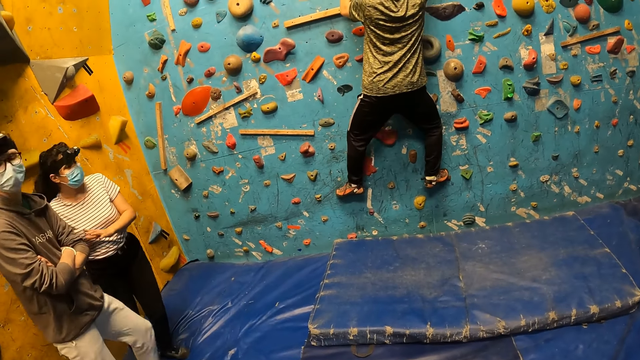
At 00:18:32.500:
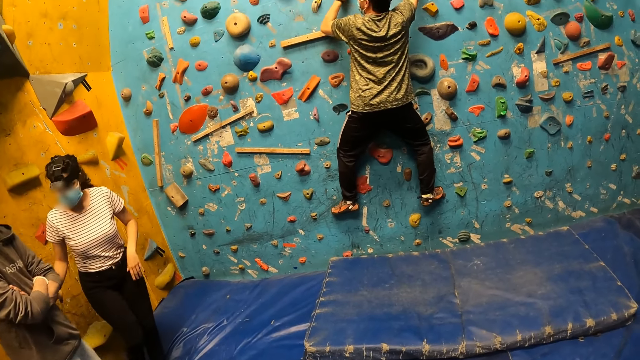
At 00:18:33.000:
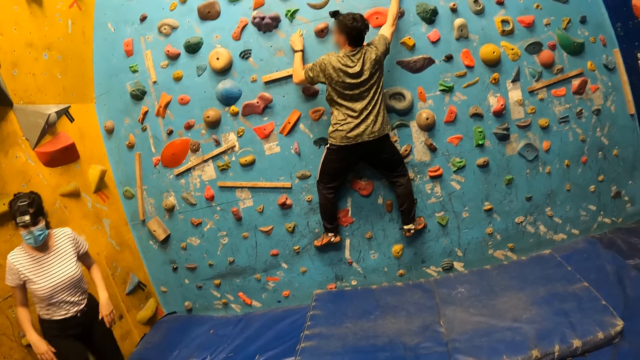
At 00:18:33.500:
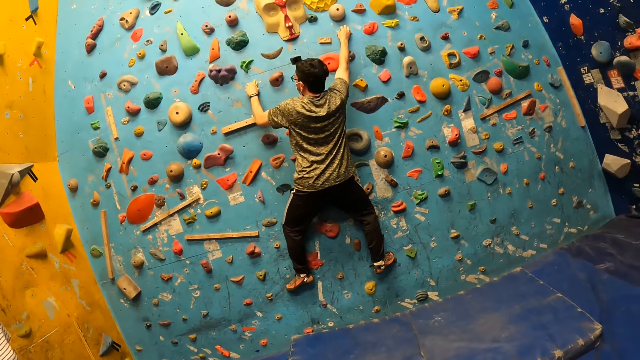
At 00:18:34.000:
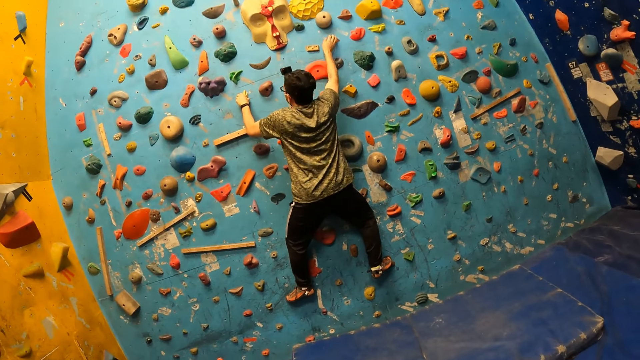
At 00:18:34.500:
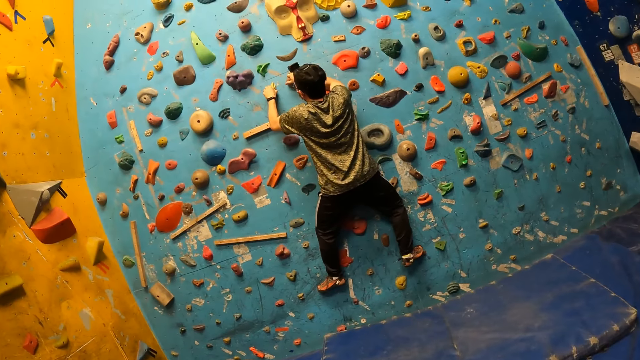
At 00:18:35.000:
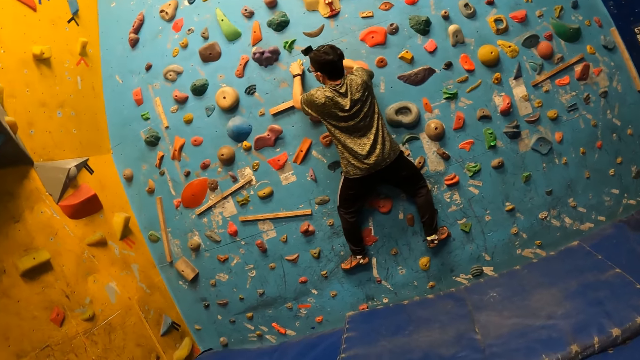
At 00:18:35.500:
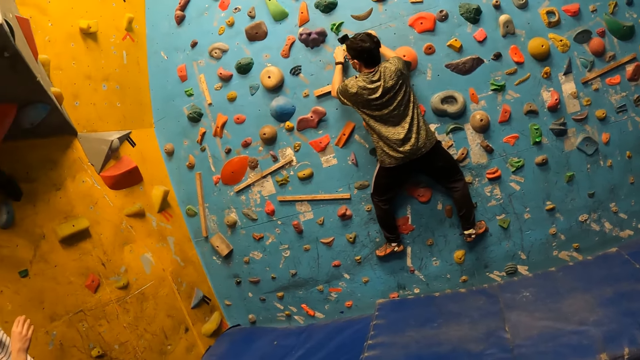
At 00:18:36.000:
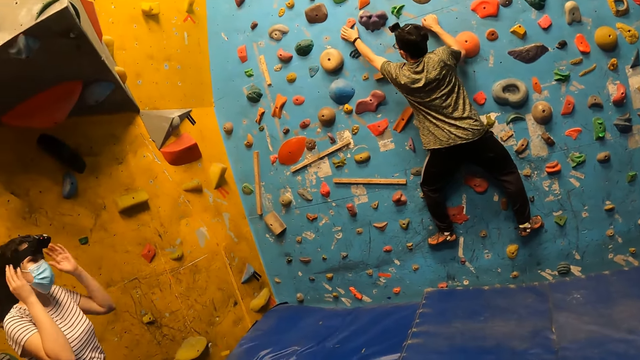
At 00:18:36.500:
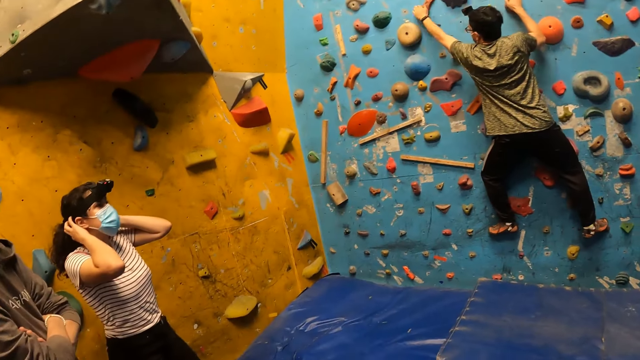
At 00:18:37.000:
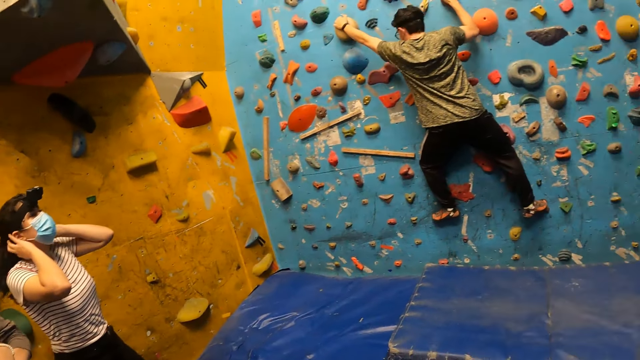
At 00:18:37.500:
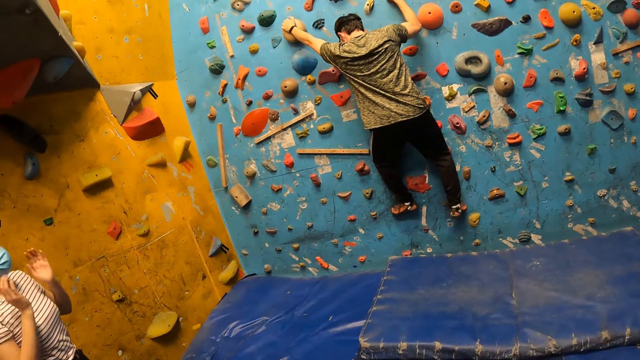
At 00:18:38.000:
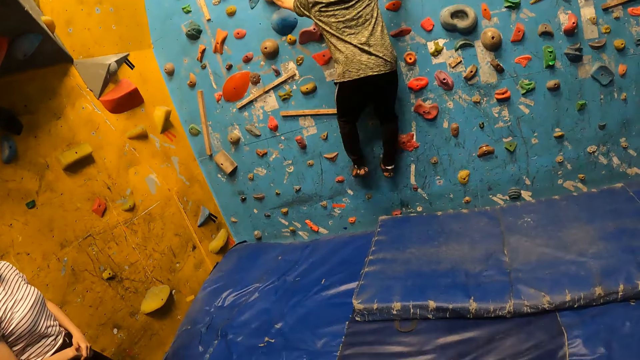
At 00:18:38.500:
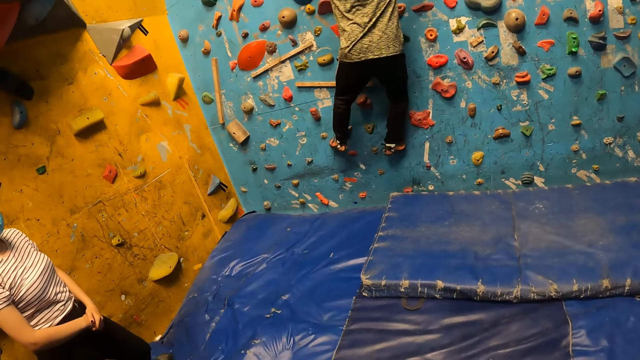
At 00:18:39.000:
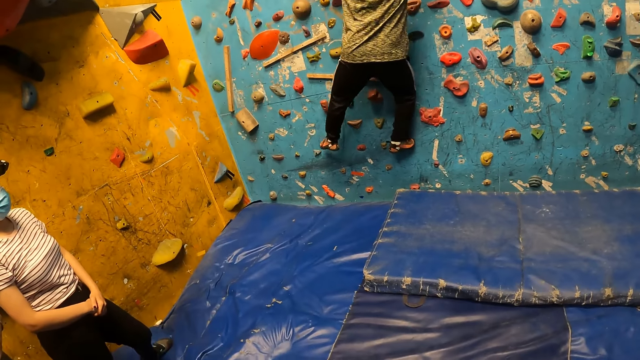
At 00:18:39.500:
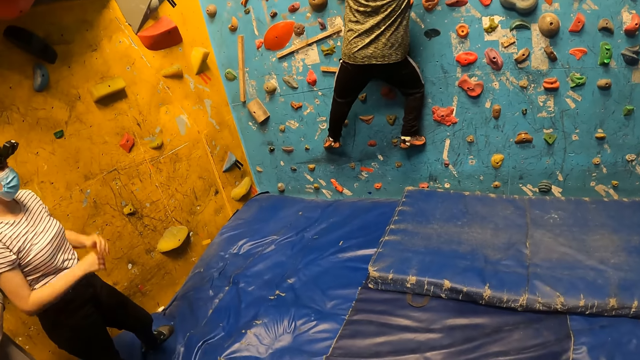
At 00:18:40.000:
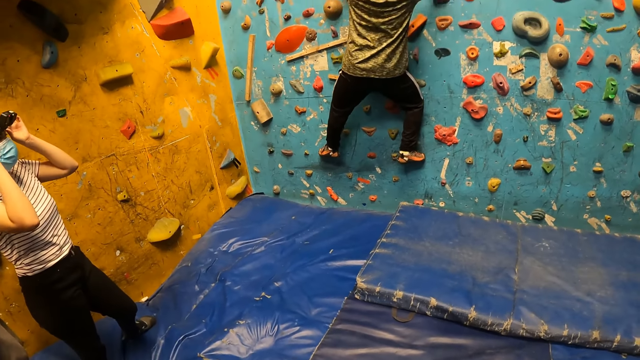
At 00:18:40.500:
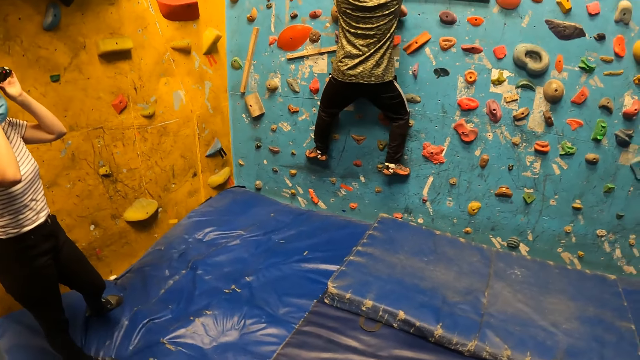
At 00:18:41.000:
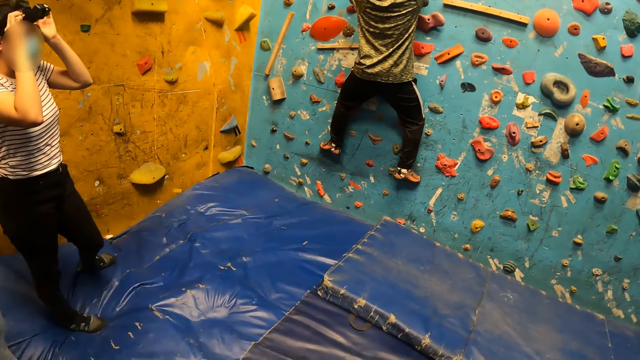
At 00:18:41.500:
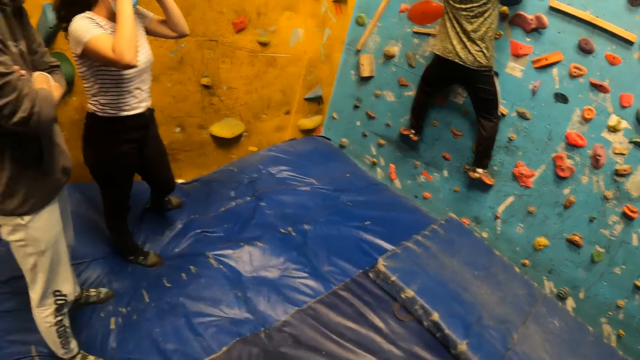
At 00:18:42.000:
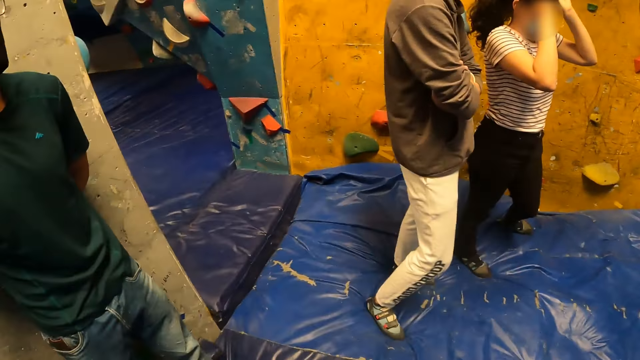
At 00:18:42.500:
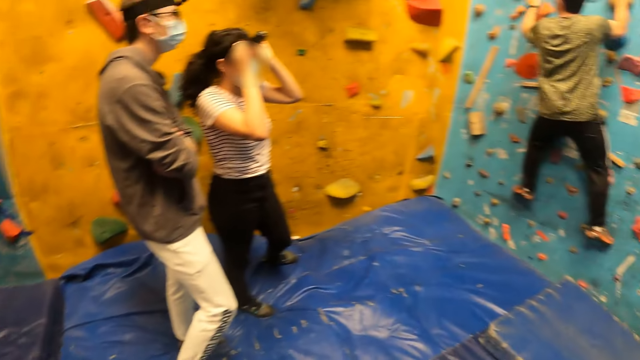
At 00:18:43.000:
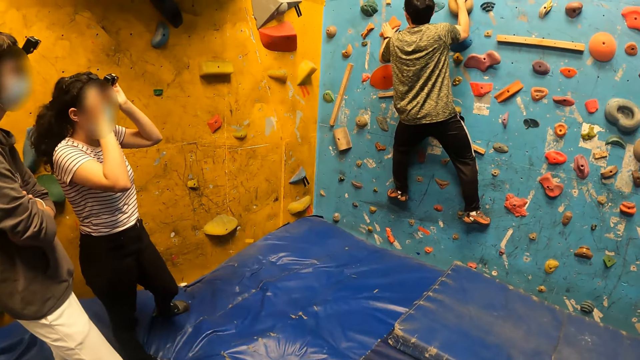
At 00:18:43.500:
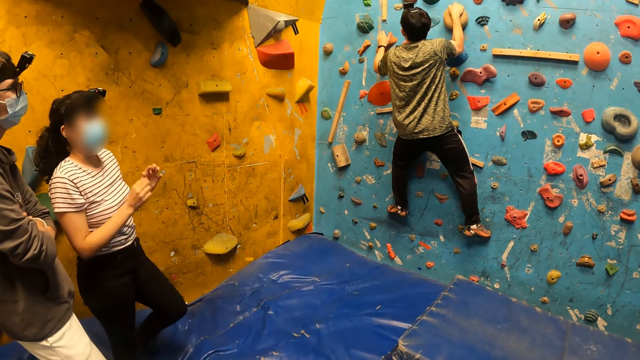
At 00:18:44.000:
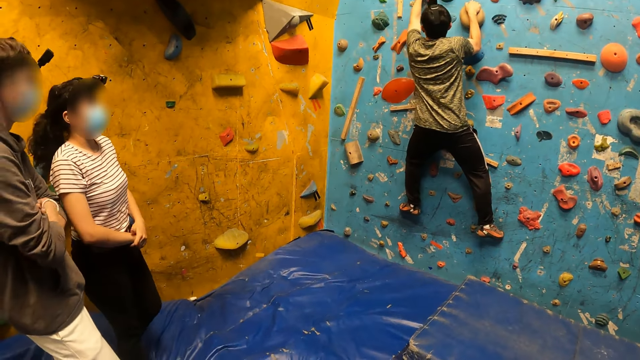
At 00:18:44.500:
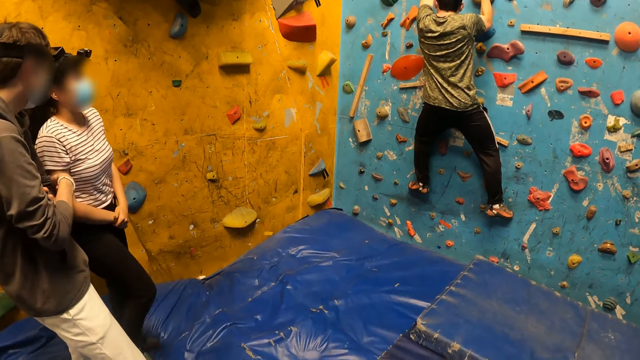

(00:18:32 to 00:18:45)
A person adjusts the mask. The person adjusts the camera.

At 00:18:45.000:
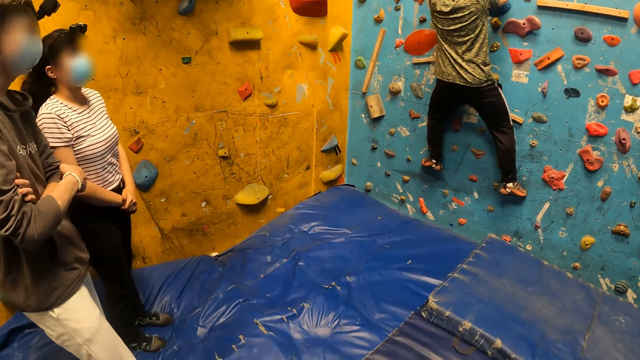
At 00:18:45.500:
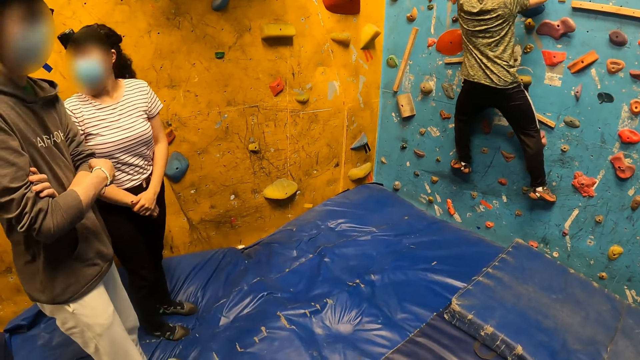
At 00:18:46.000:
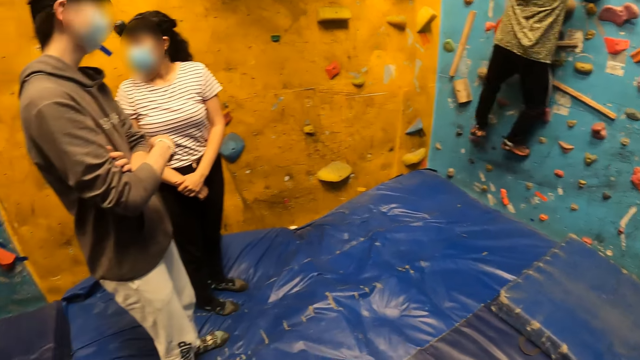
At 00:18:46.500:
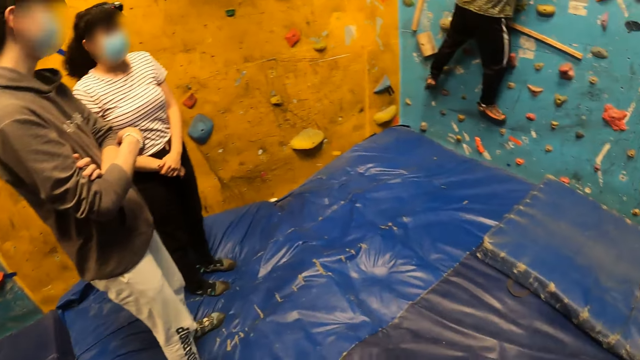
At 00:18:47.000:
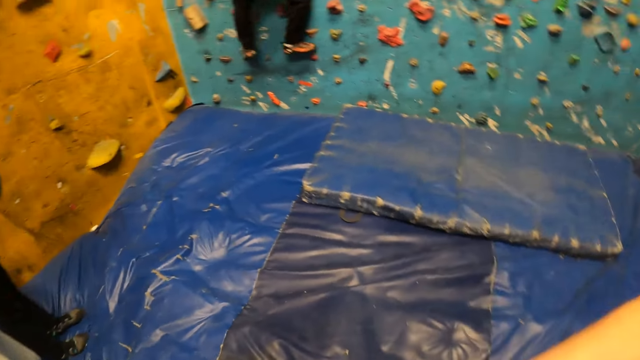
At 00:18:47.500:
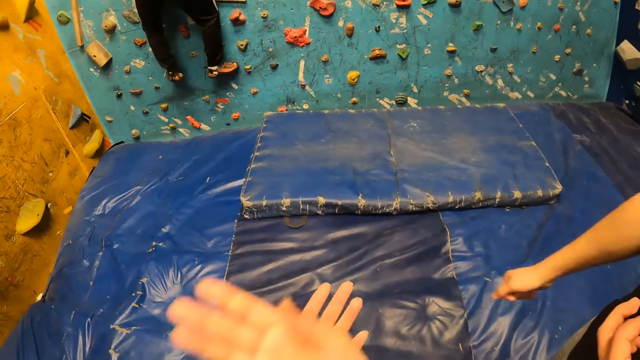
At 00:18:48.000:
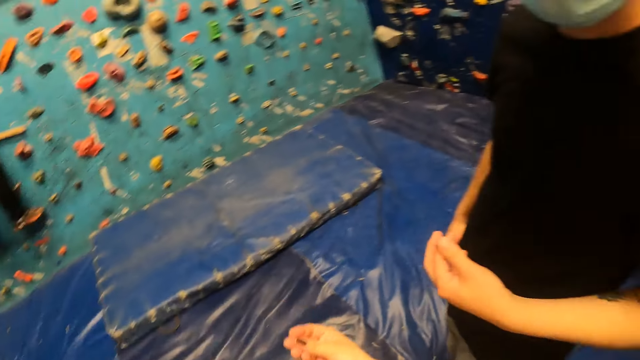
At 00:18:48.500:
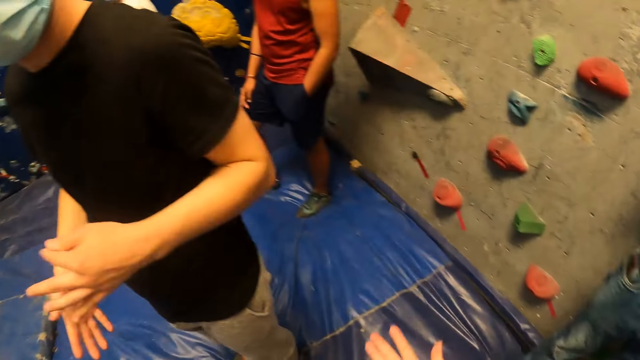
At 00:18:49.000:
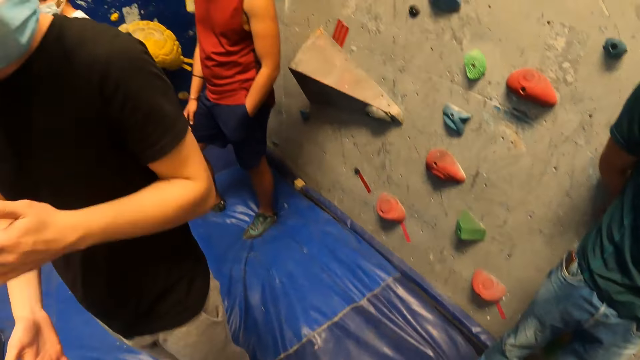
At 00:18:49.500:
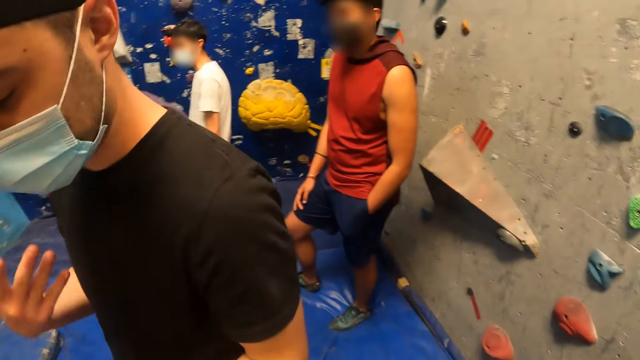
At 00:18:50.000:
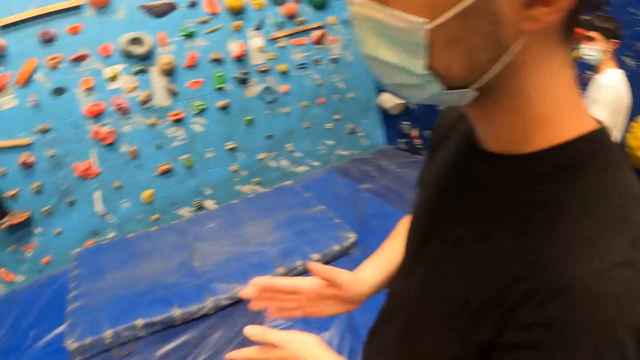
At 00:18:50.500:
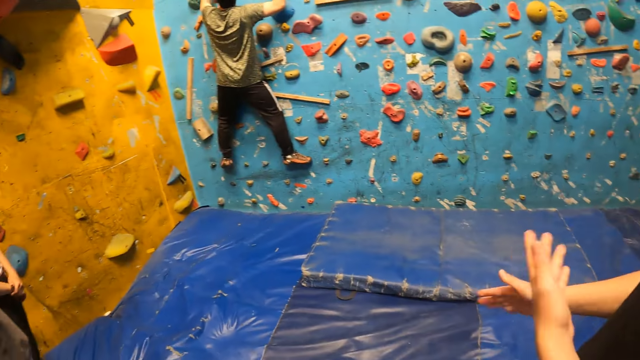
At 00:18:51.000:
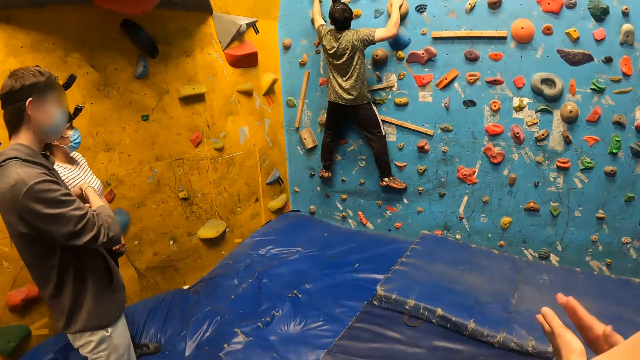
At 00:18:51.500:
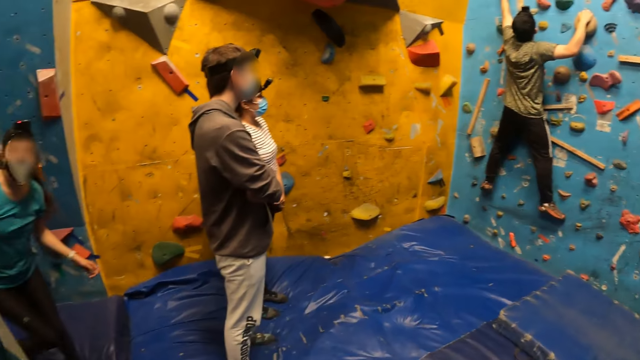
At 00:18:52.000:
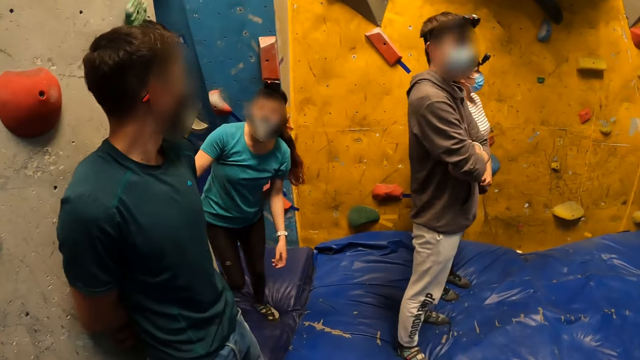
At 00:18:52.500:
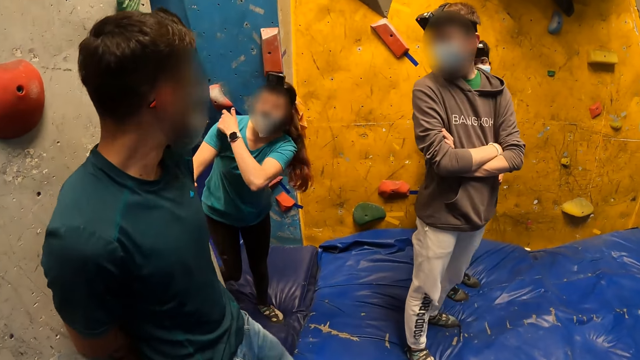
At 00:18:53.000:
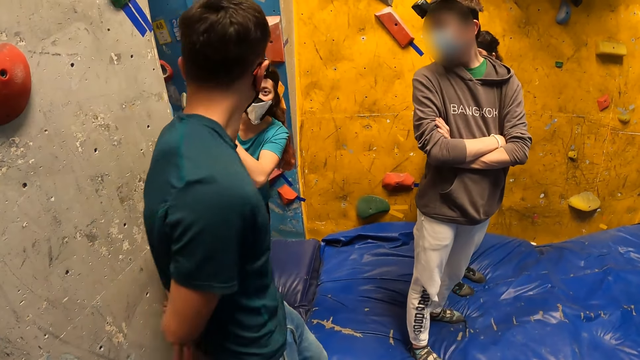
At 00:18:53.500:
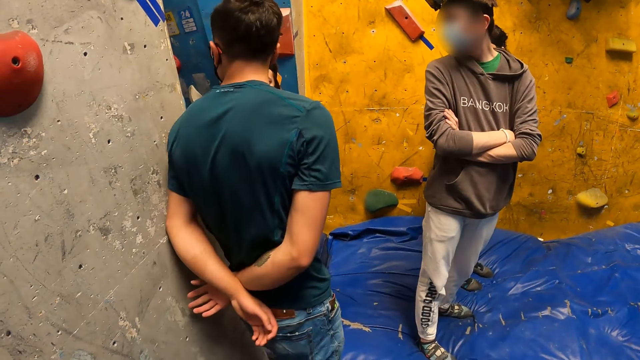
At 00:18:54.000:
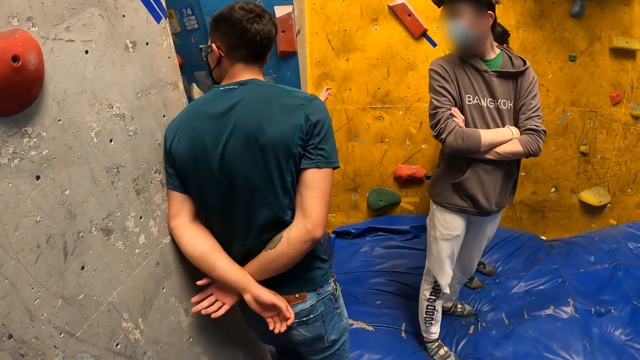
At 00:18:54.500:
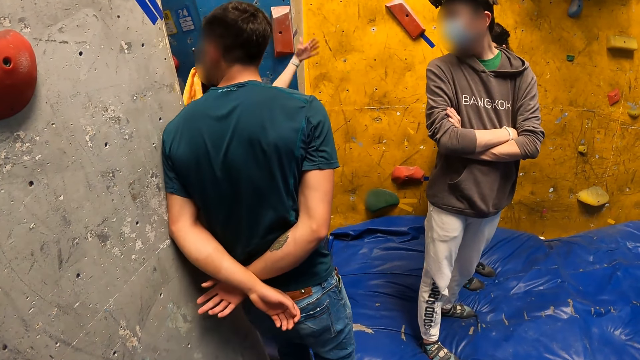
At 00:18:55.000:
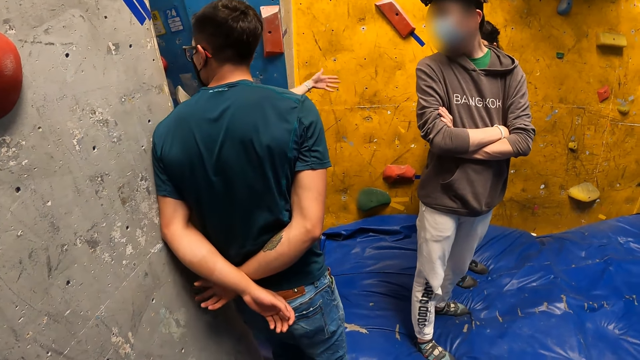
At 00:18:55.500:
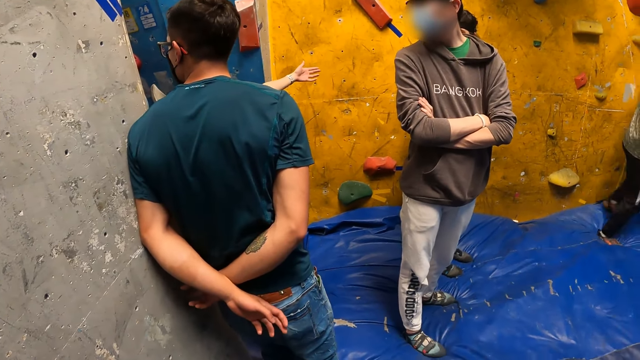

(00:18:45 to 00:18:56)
A person wipes his hands on each other. A woman interacts with the group of people. Another person moves the hand.
